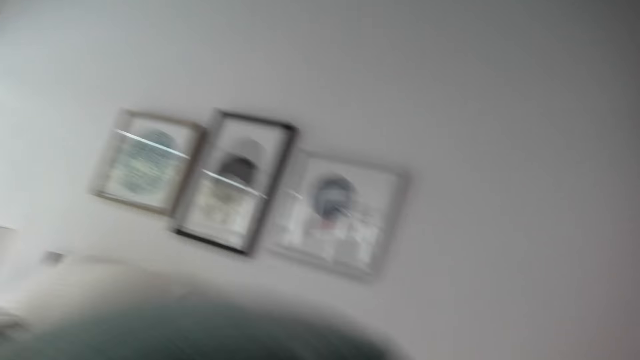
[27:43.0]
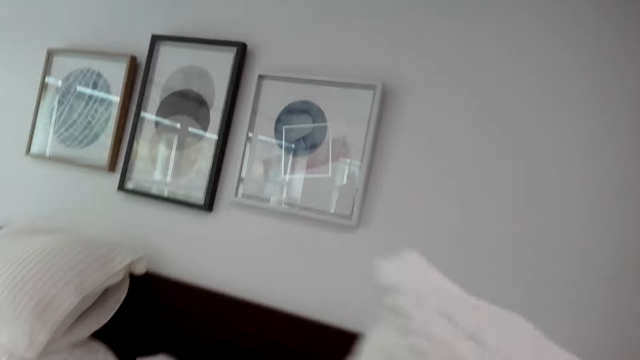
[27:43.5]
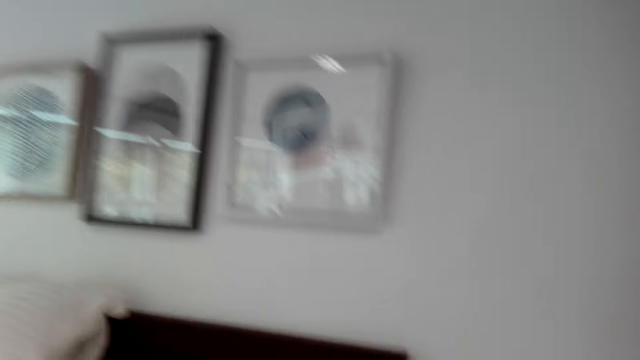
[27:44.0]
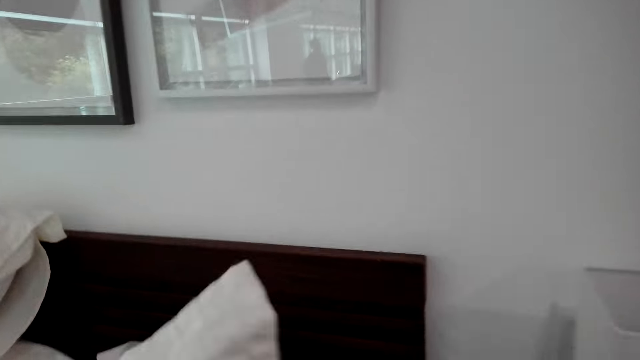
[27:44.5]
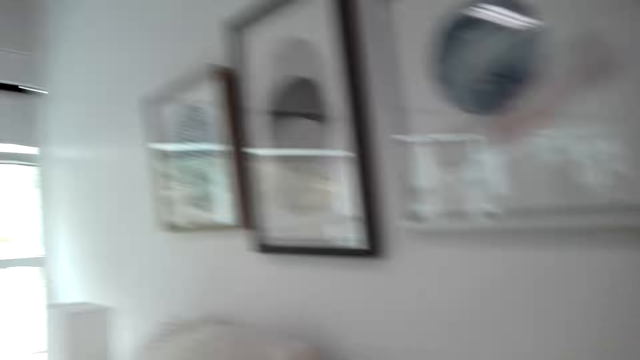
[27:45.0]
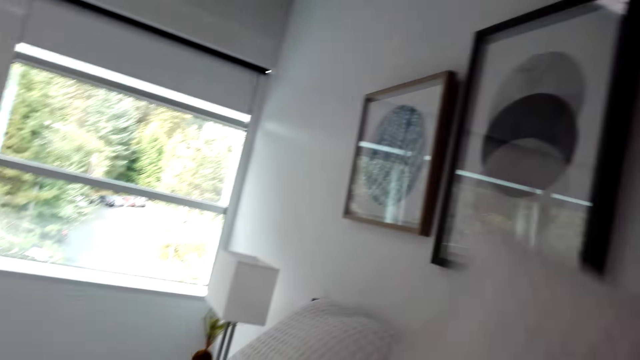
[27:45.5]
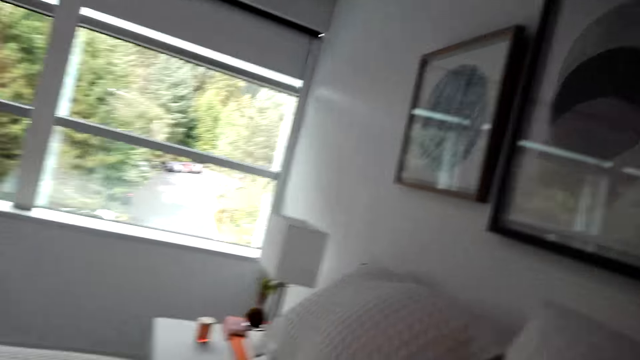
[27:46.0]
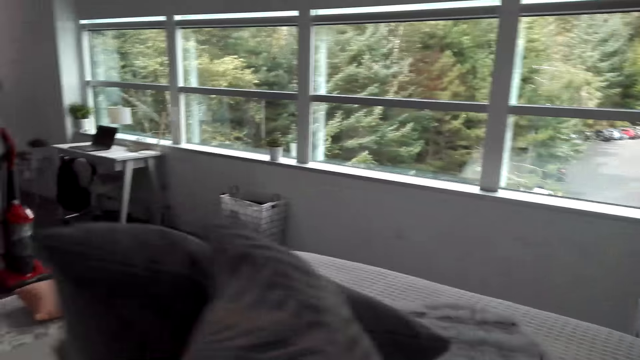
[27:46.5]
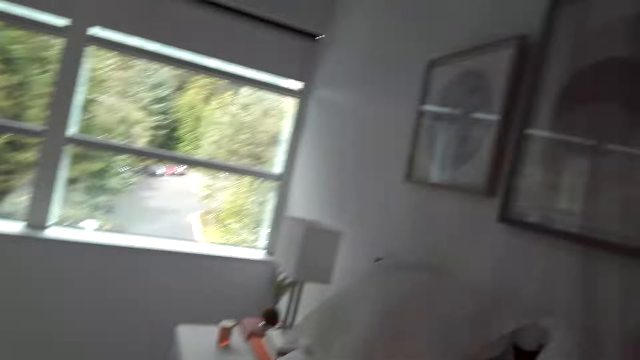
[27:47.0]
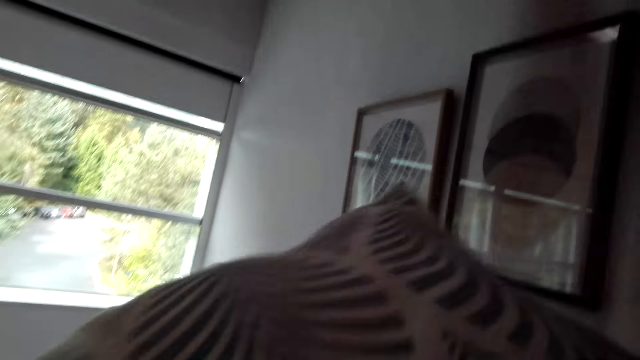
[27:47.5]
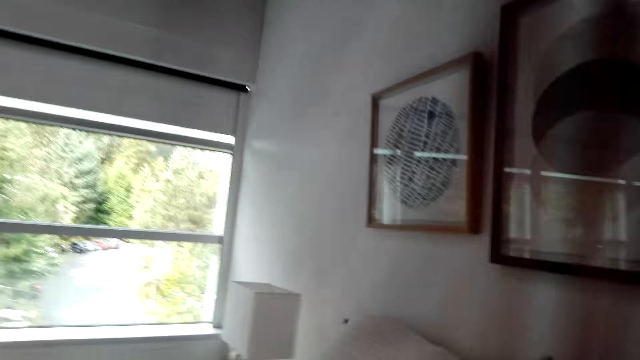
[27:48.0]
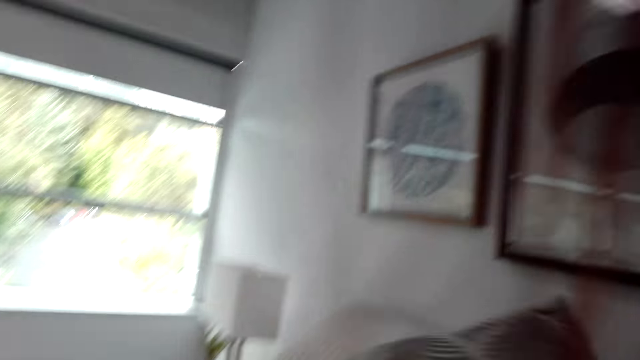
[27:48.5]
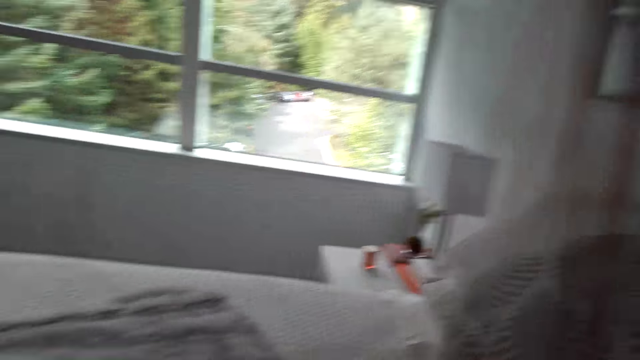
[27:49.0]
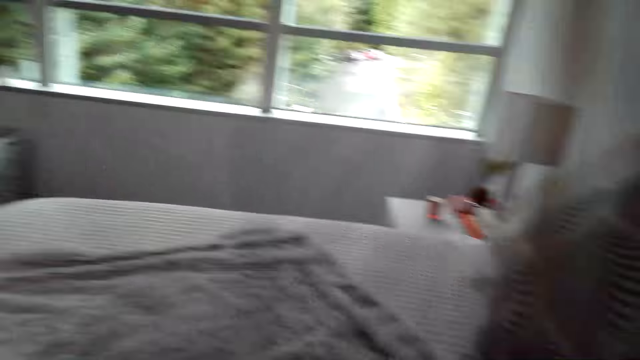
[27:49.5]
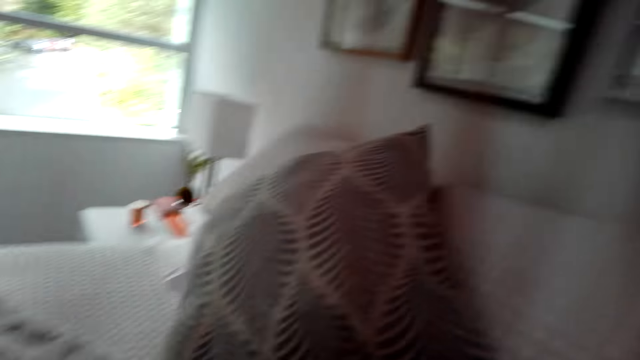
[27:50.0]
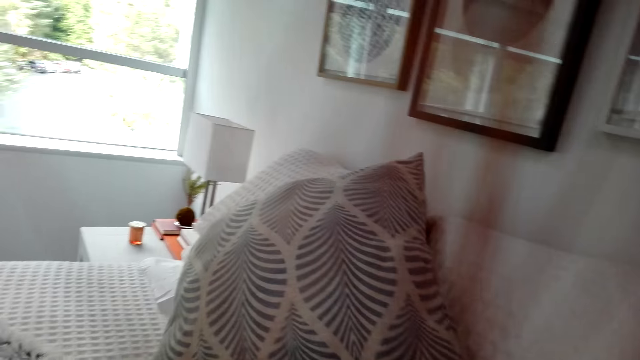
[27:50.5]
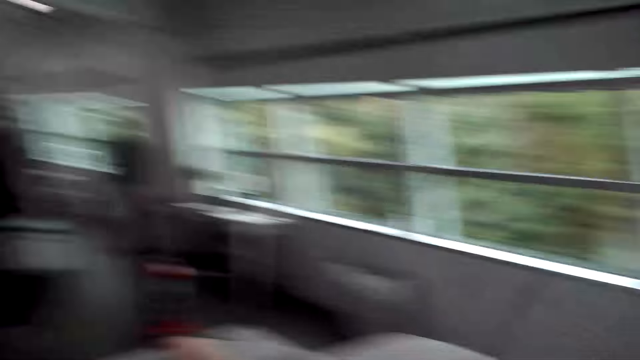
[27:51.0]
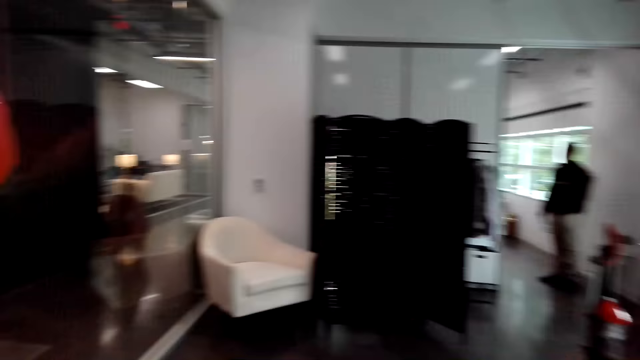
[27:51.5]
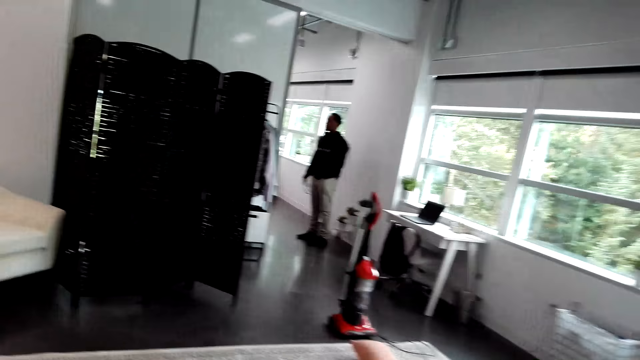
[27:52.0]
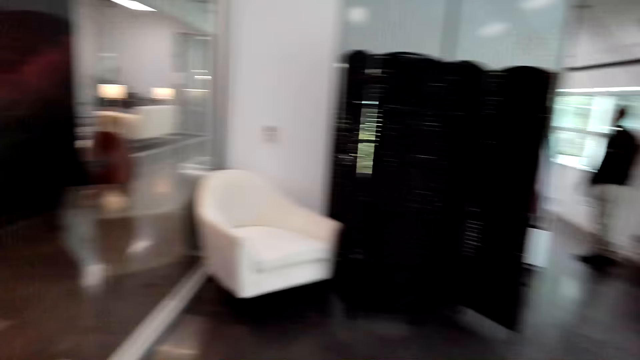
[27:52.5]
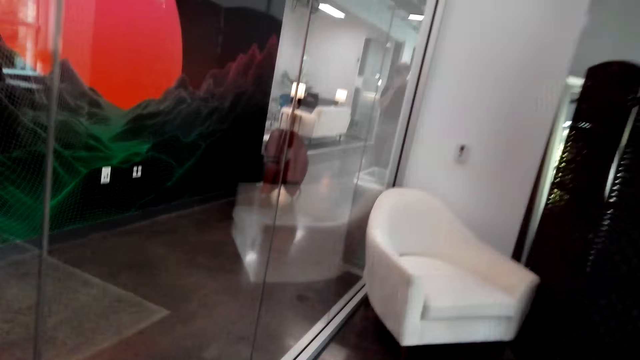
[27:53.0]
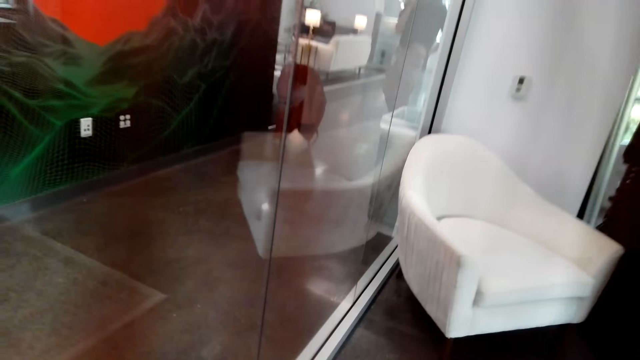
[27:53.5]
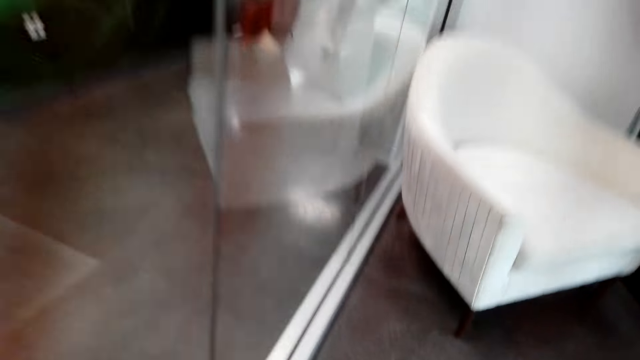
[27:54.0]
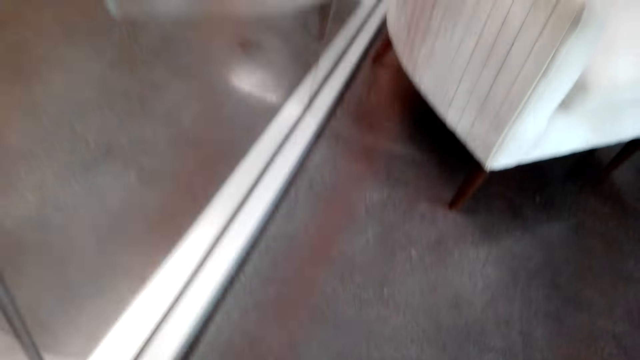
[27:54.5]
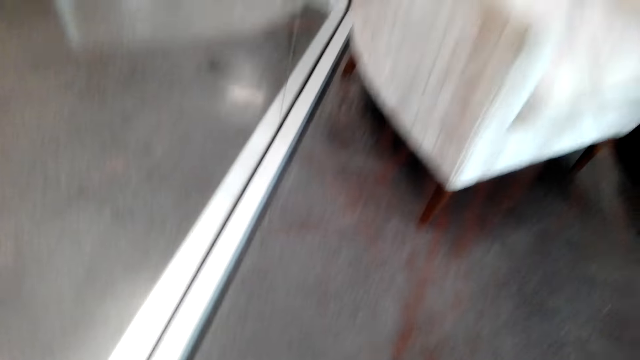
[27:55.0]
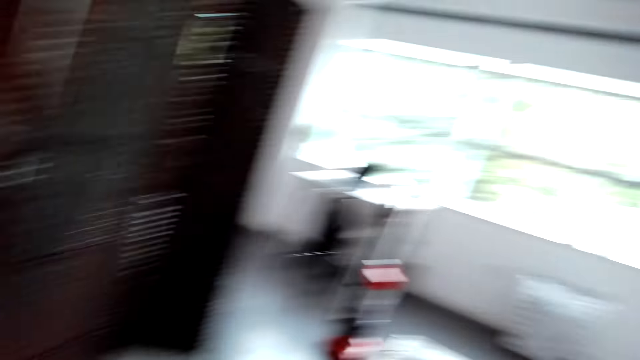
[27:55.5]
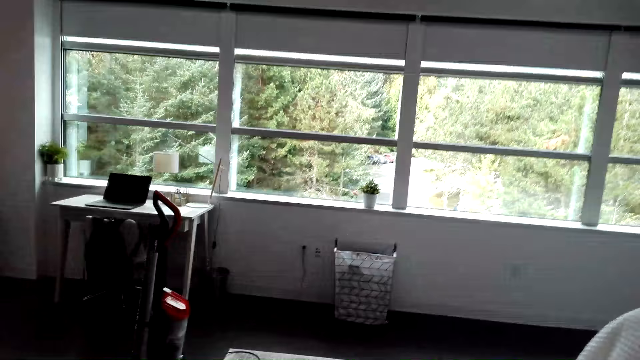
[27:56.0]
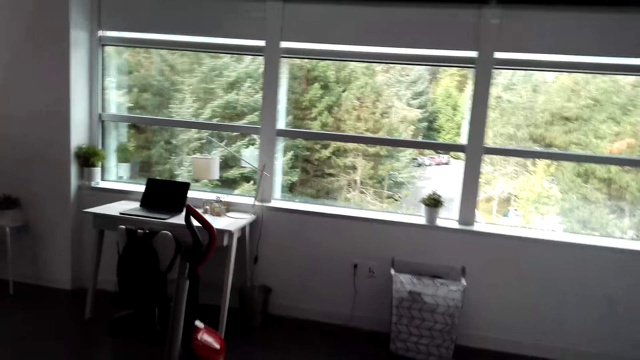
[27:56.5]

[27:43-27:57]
The camera wearer puts the pillows on the bed. They arrange the pillows on the bed. They hold the pillow. They look around. They pick up a pillow on the floor.

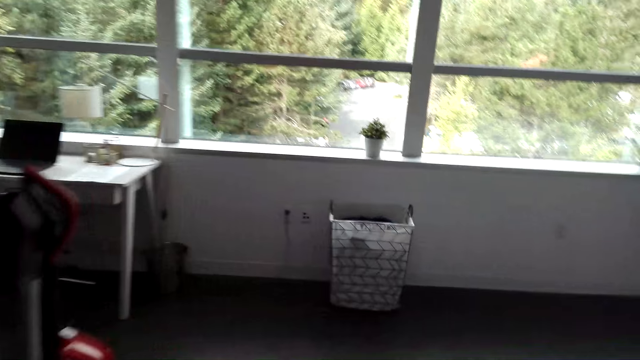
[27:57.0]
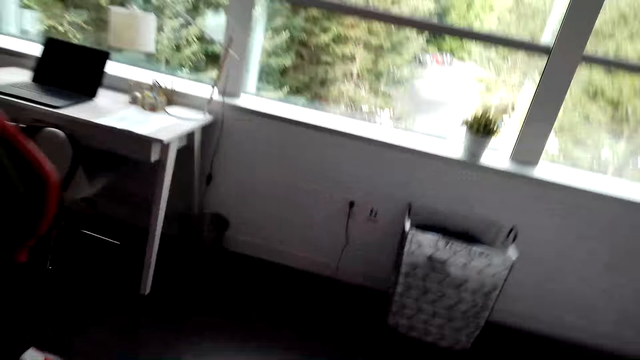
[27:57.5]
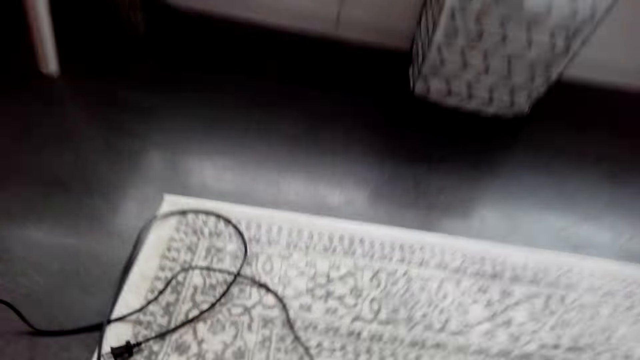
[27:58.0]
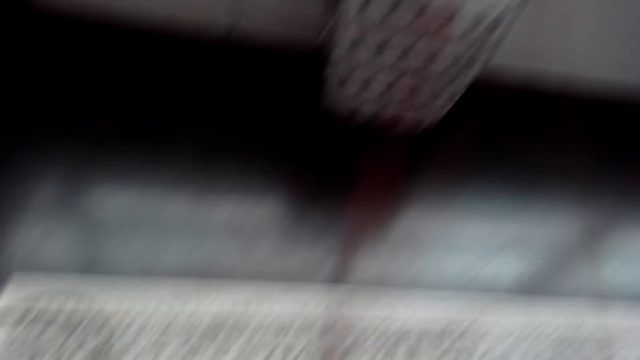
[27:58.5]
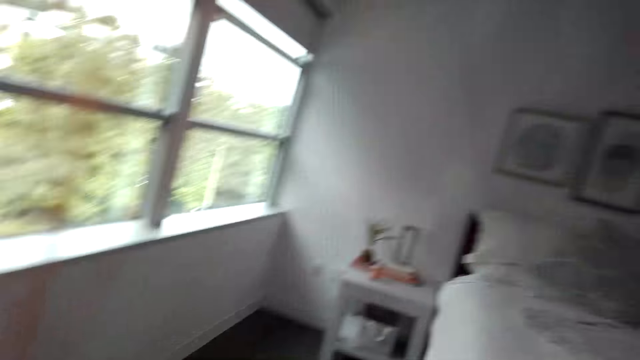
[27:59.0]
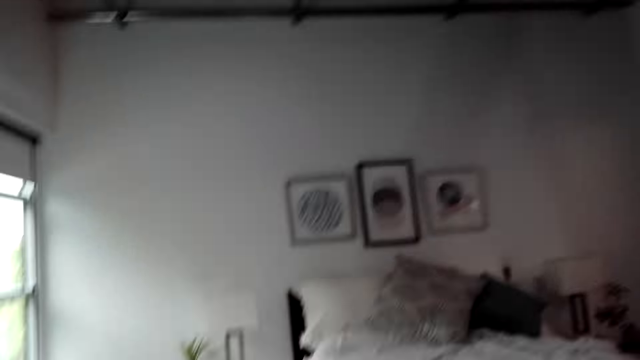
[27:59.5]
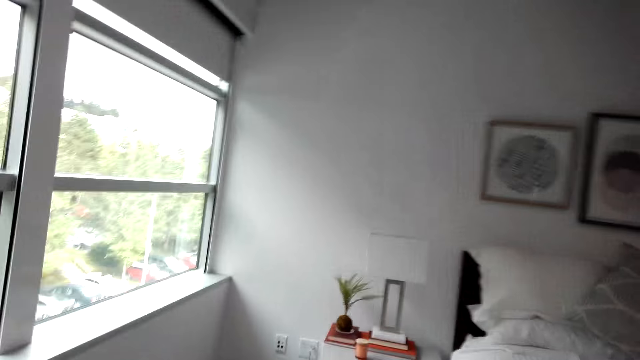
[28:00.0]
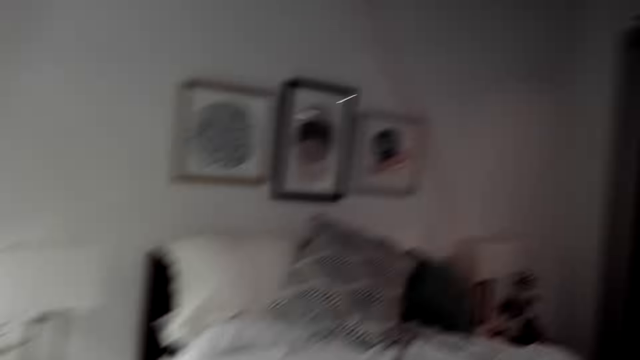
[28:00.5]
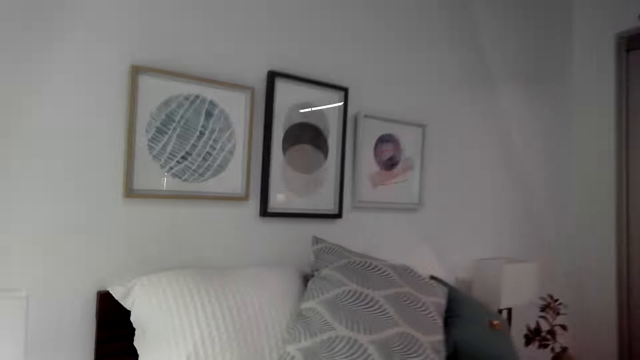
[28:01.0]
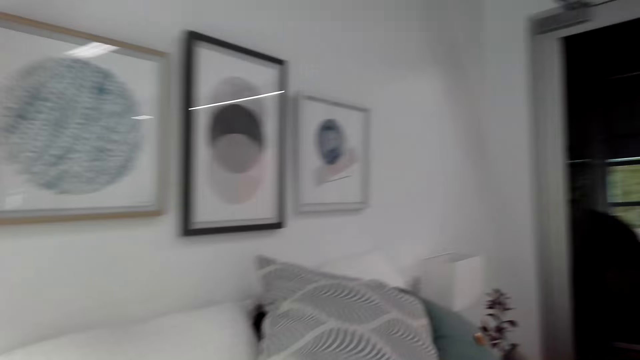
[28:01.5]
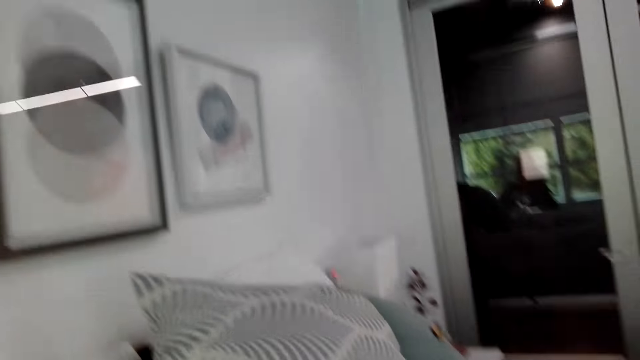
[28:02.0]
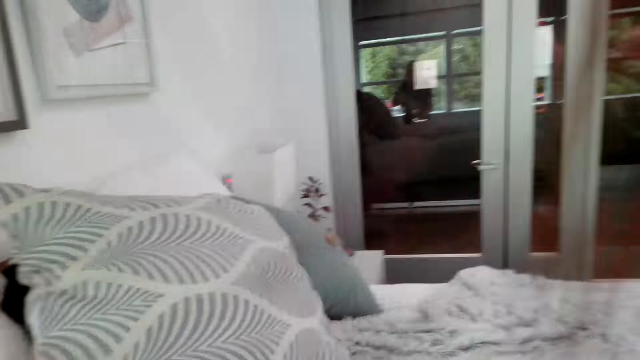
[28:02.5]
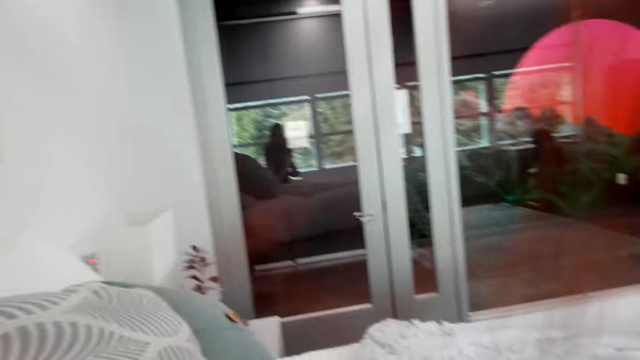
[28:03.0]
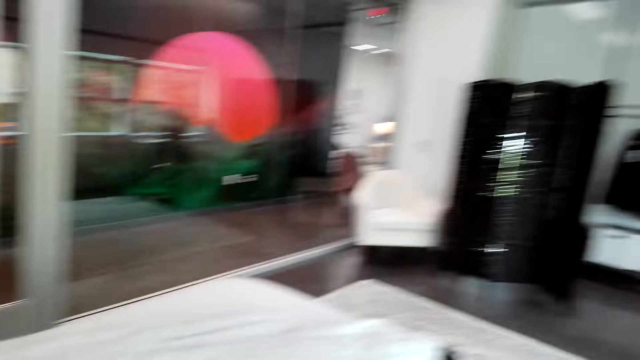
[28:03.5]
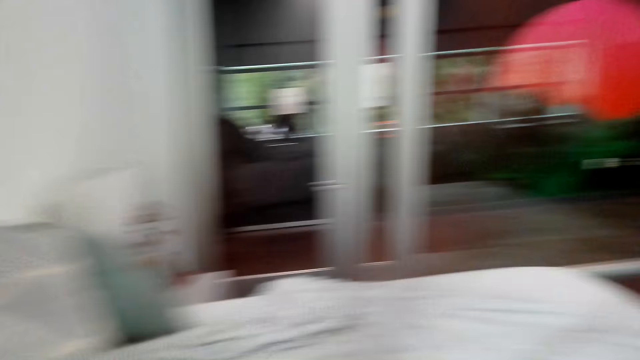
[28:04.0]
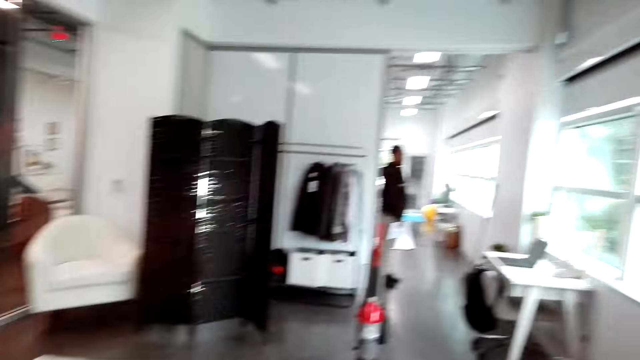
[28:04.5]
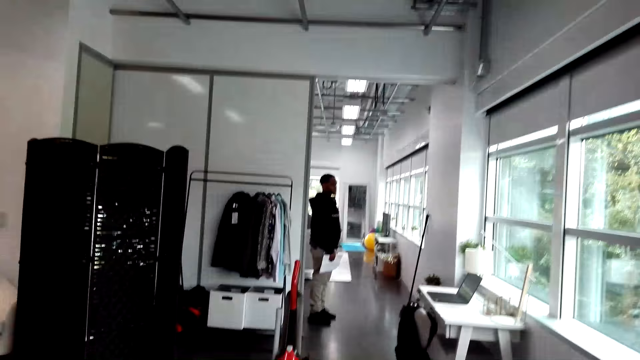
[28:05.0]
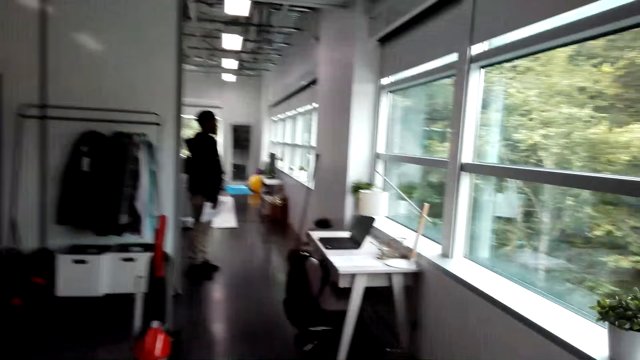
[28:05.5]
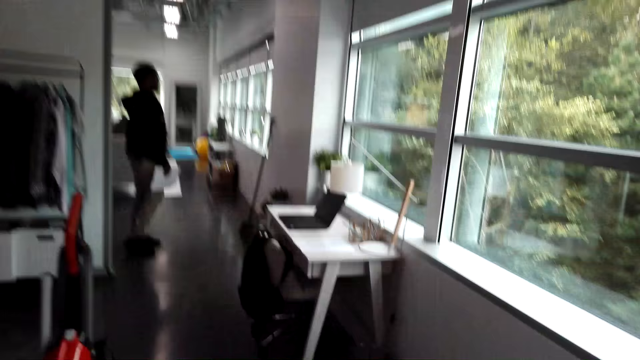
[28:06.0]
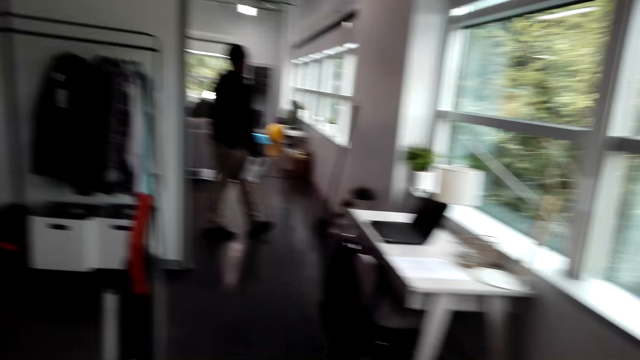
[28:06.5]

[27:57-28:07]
The camera wearer picks up a pillow on the floor. They put the pillows on the bed. A person stands with a piece of paper in his hand.
